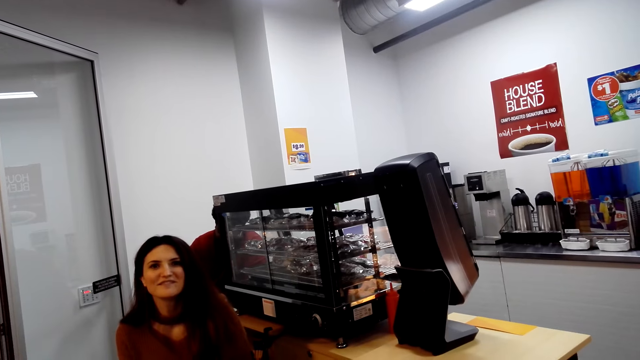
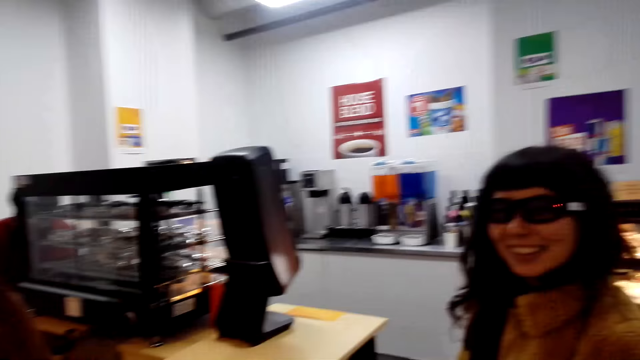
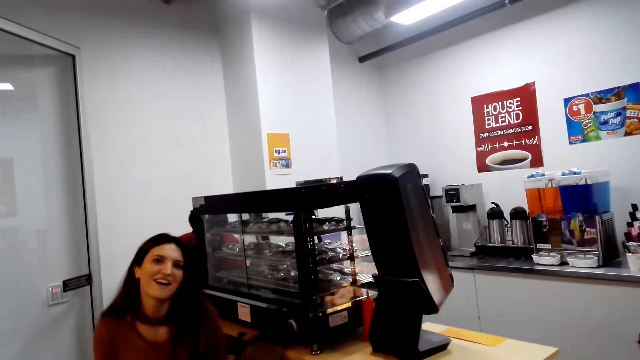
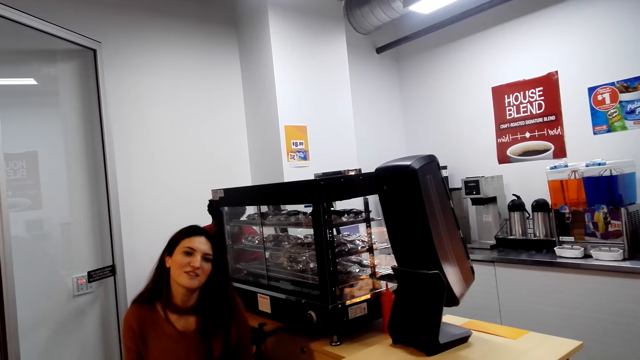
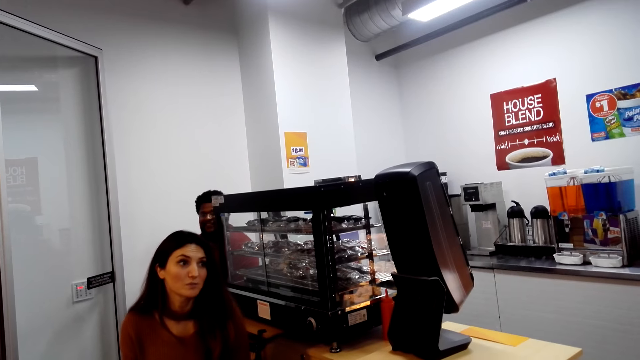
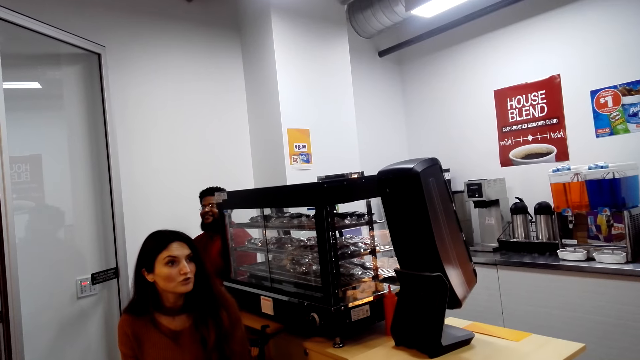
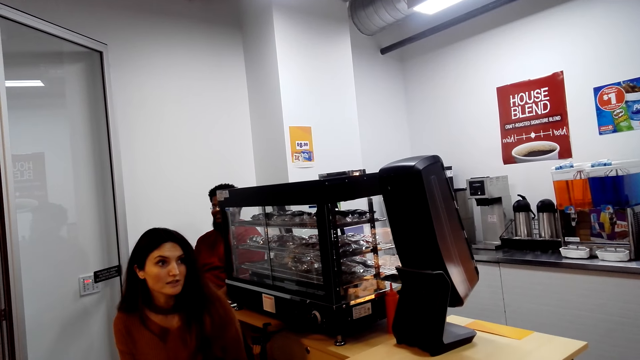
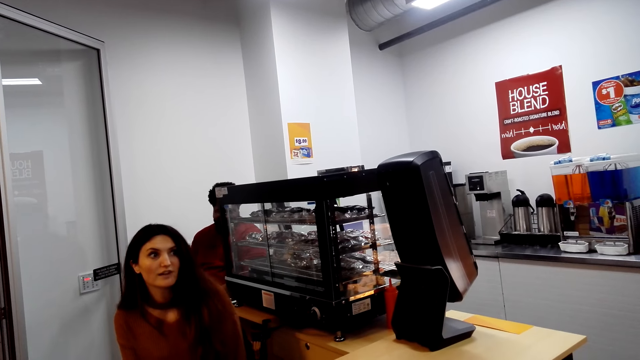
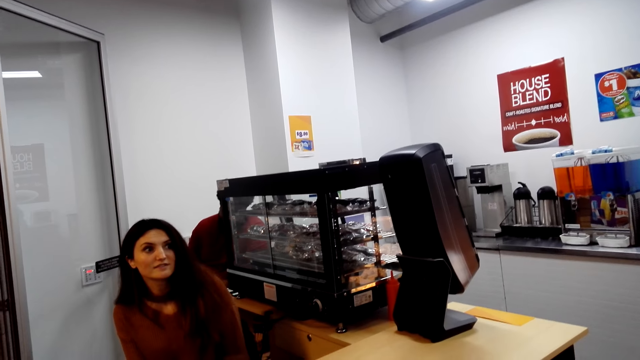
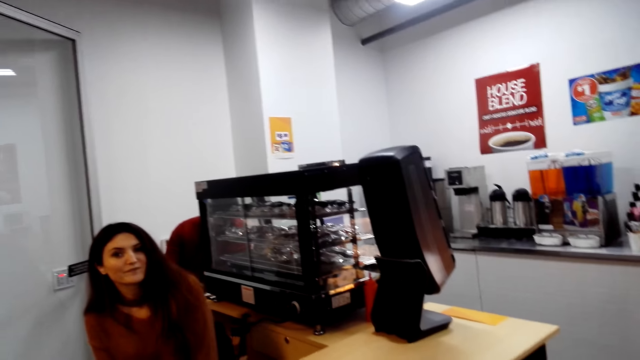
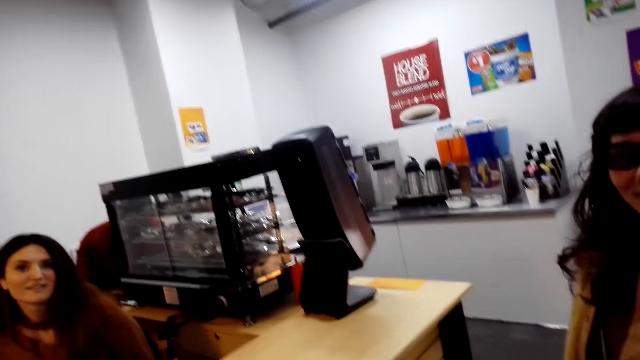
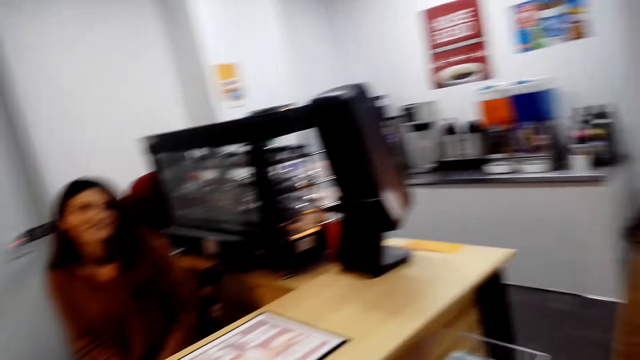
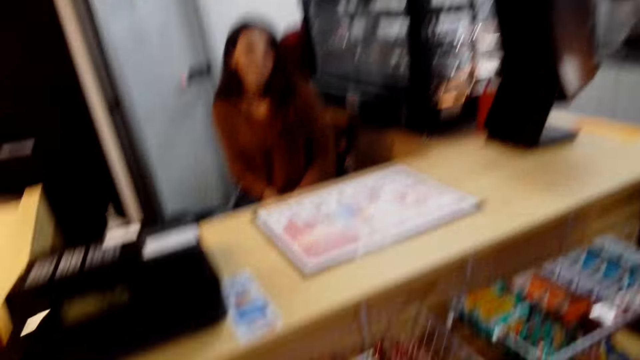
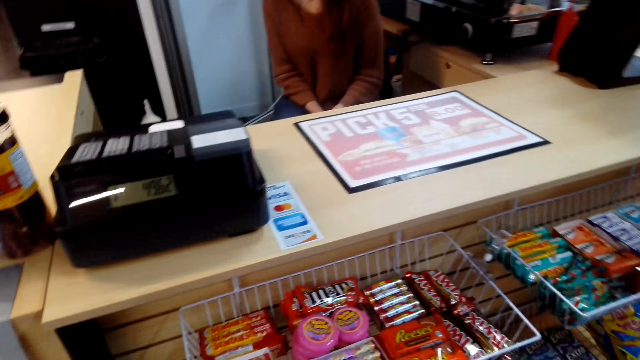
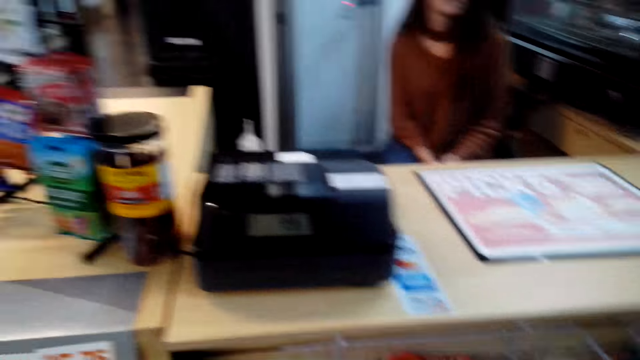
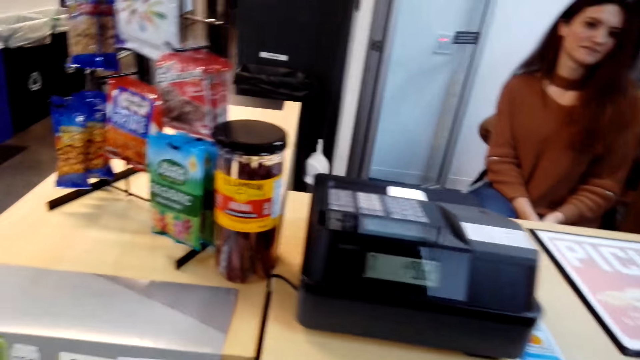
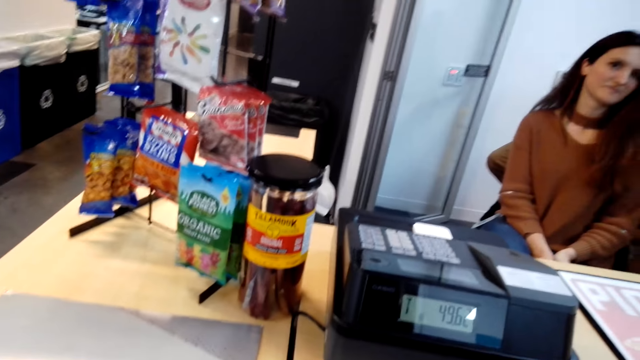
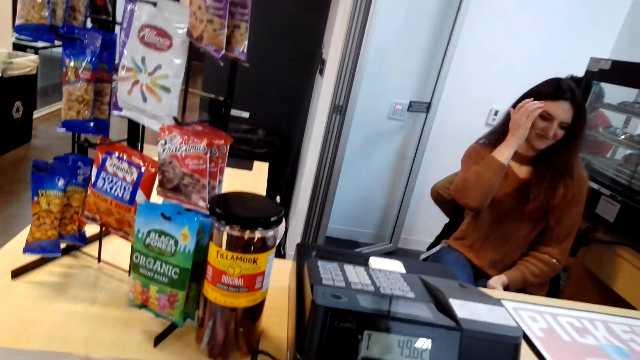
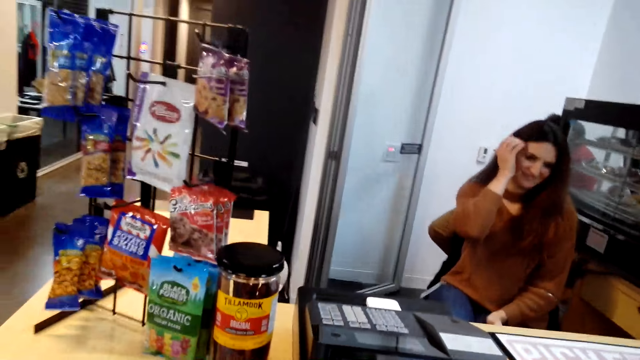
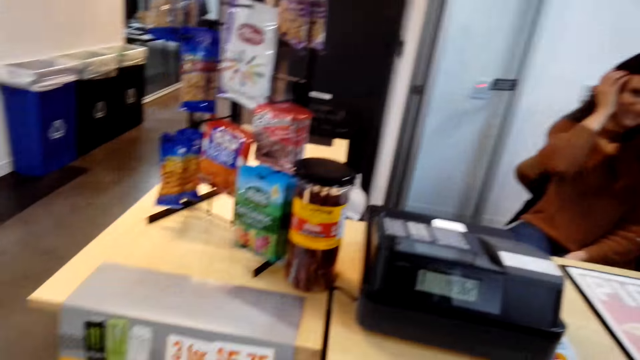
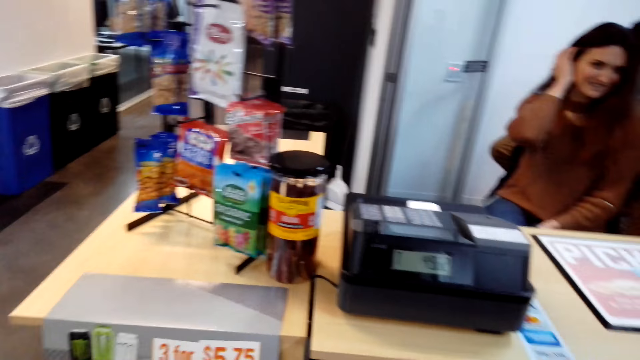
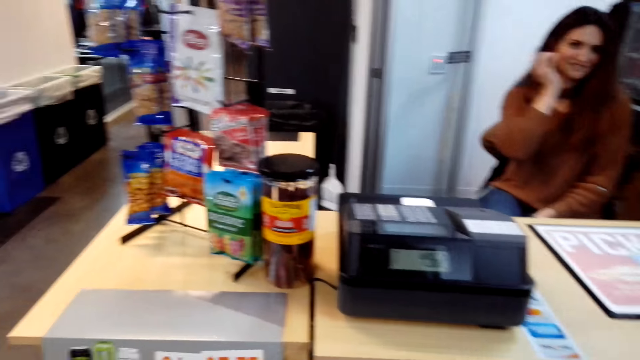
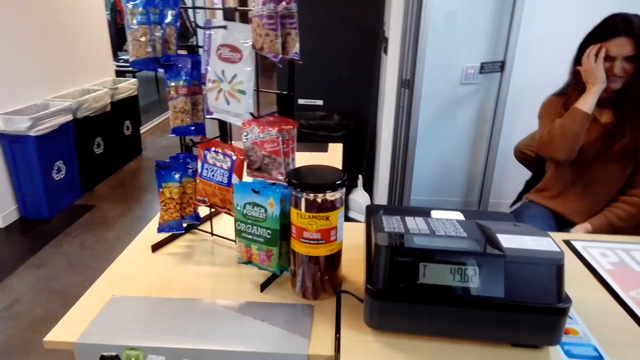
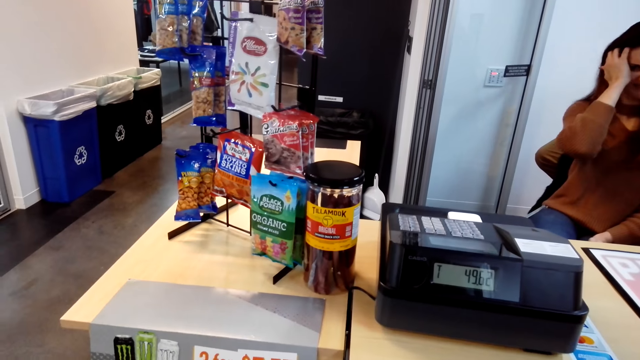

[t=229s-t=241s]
A cashier talks to a lady.

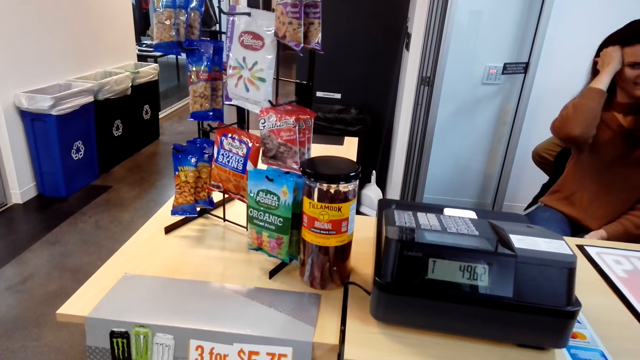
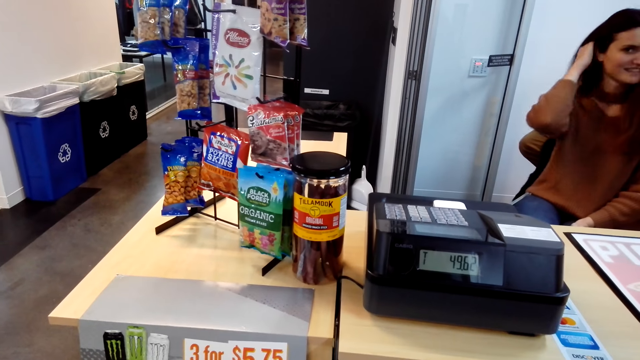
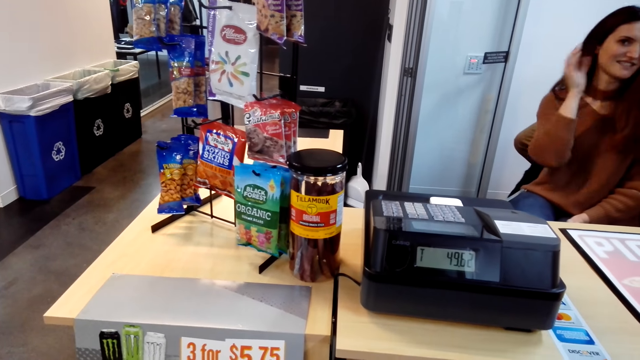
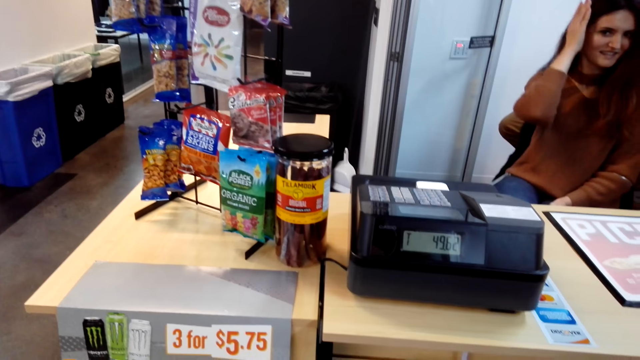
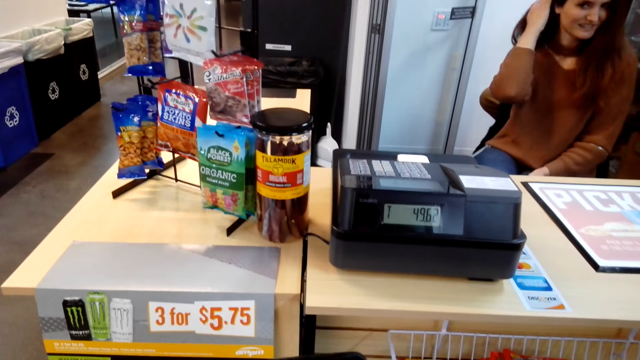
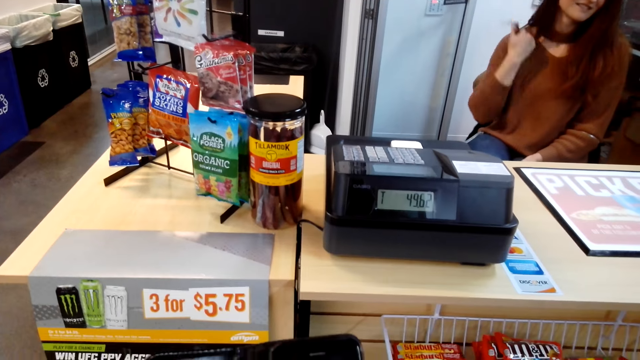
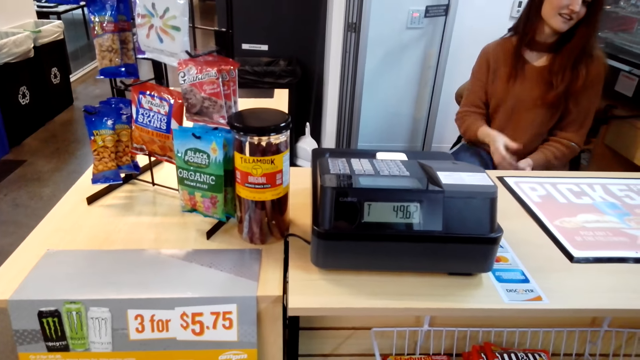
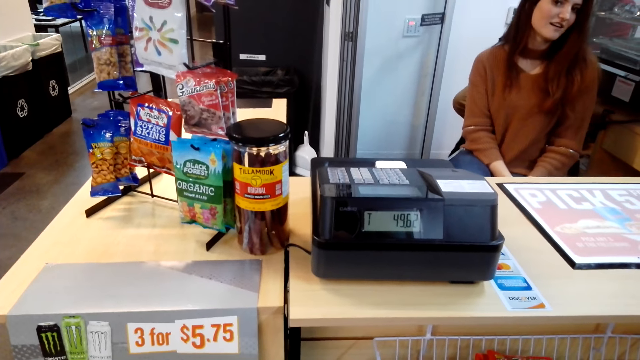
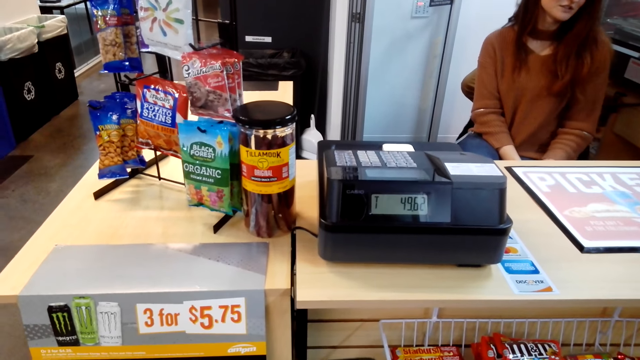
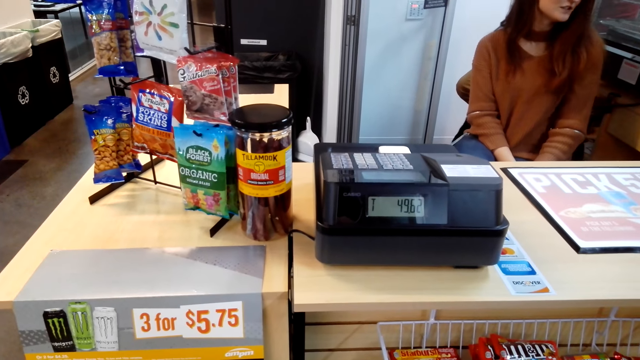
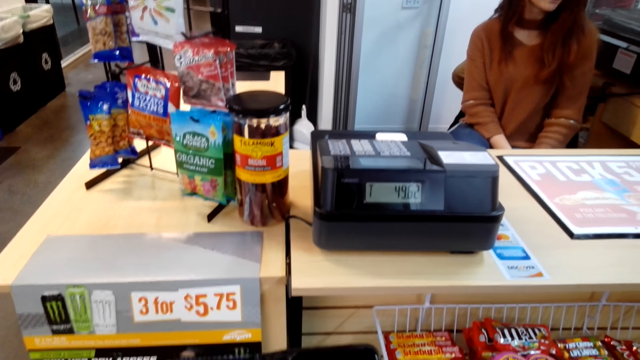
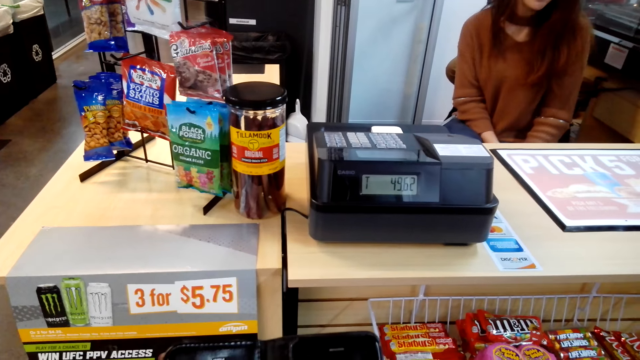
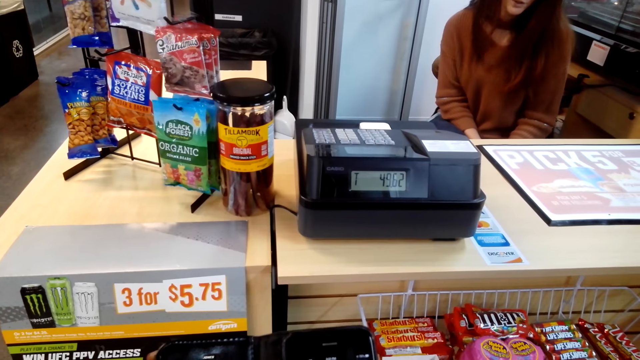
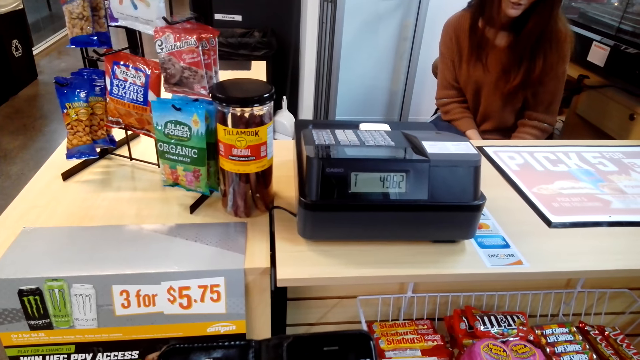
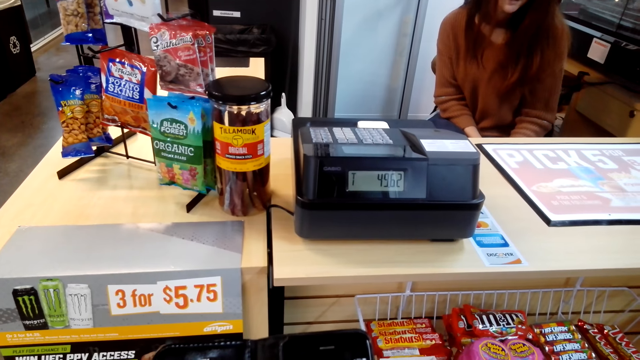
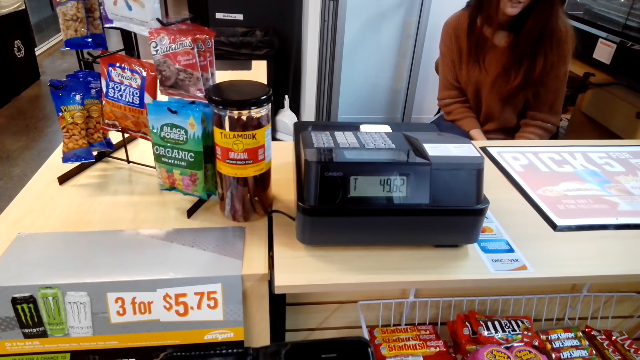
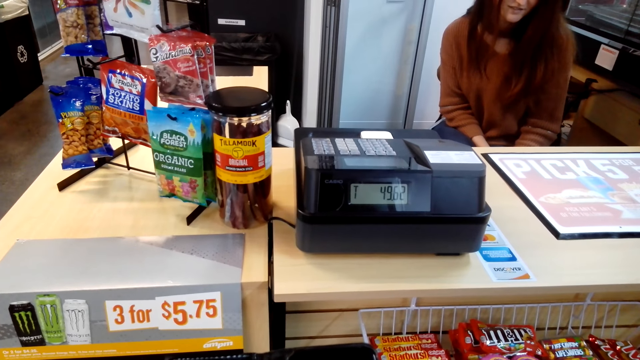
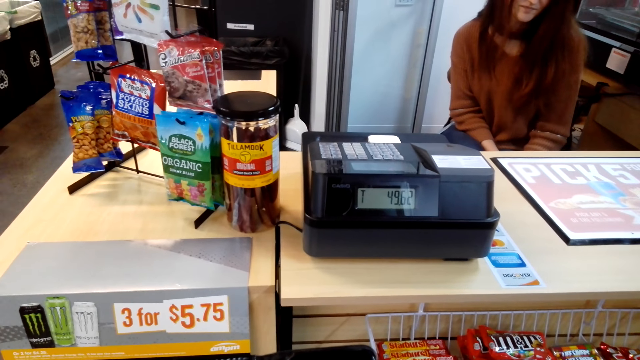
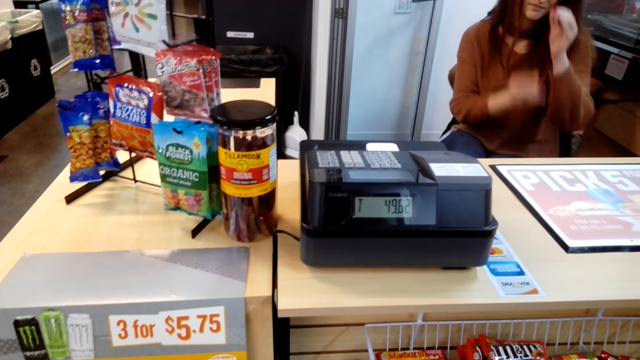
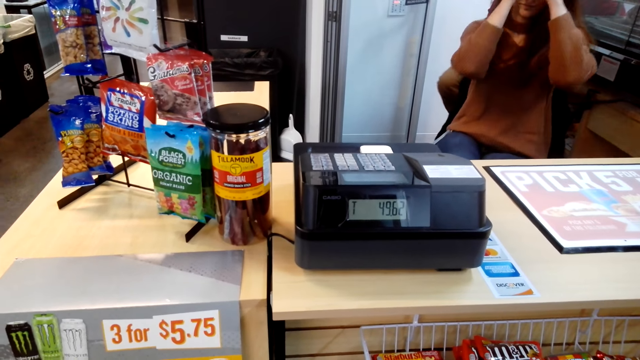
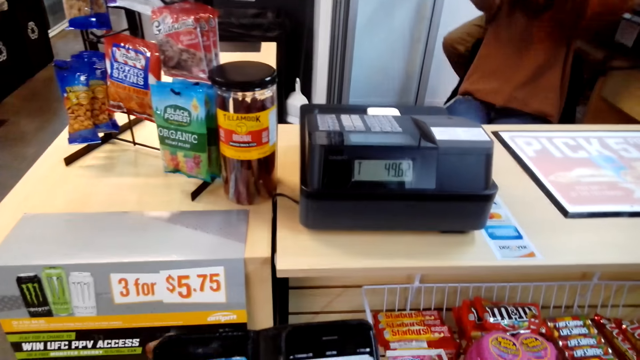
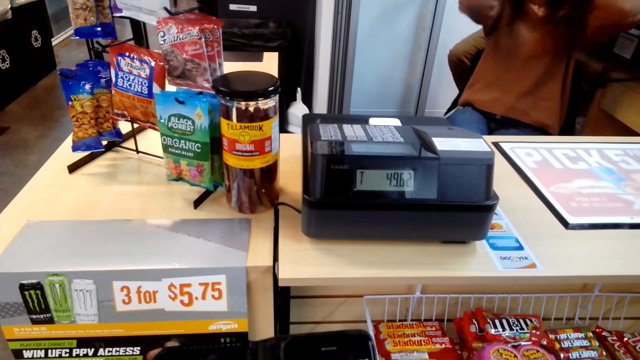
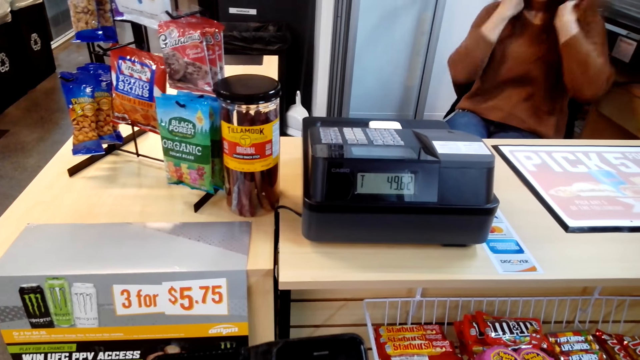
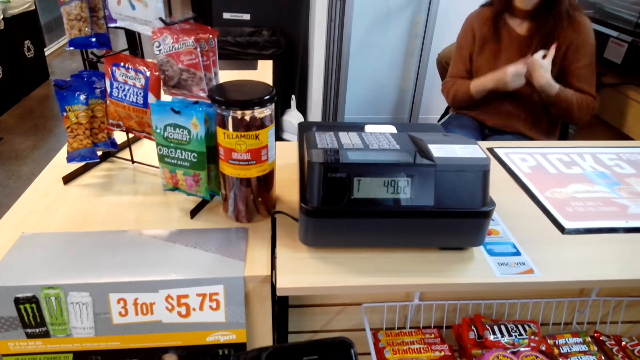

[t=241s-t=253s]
The camera wearer uses the phone. They use the phone again. They talk.
